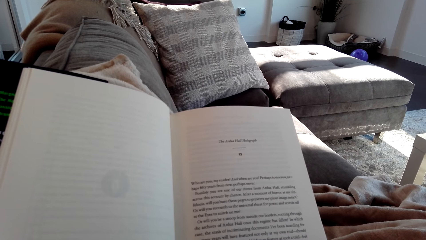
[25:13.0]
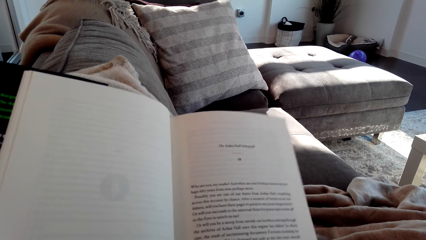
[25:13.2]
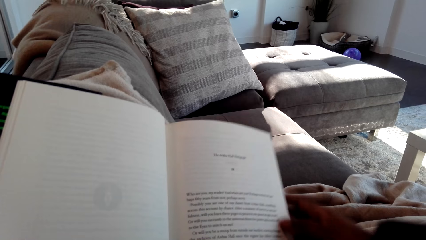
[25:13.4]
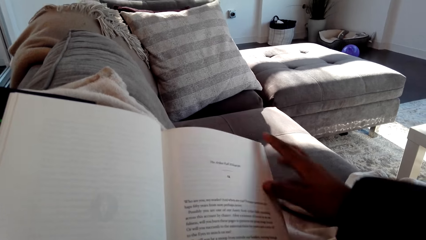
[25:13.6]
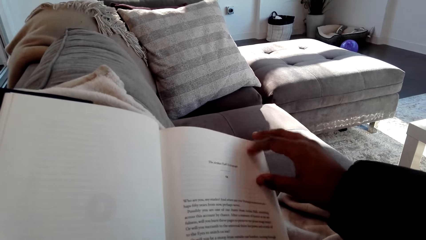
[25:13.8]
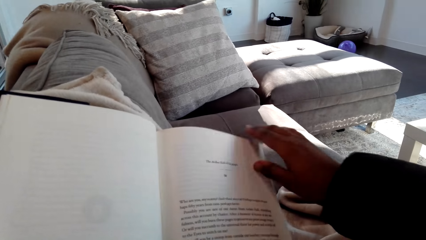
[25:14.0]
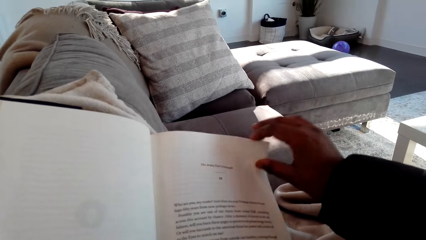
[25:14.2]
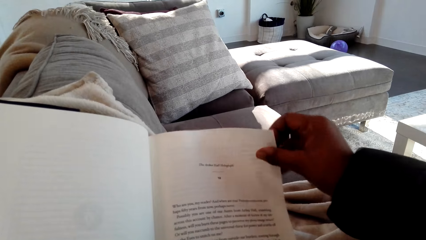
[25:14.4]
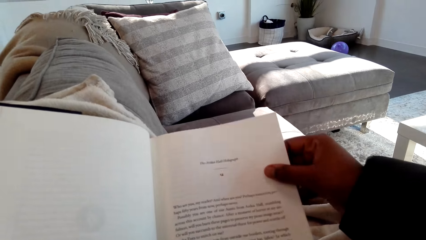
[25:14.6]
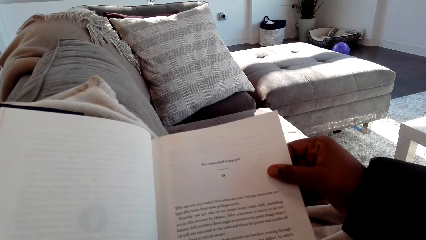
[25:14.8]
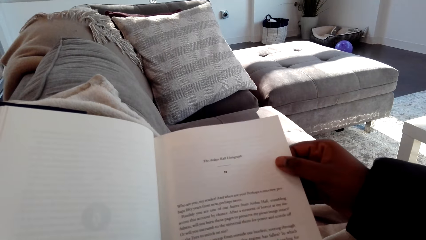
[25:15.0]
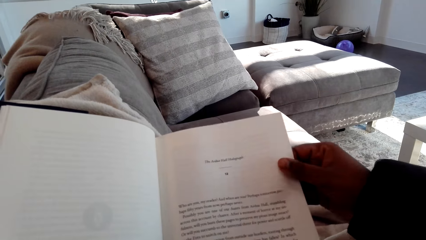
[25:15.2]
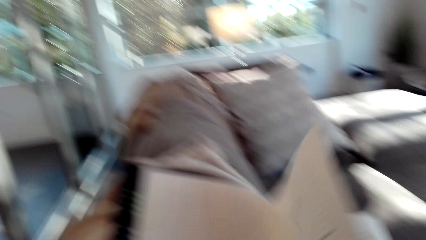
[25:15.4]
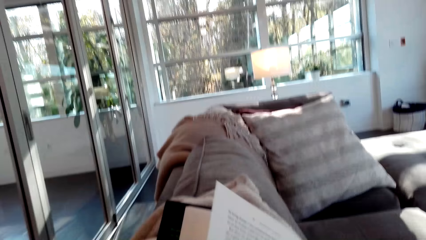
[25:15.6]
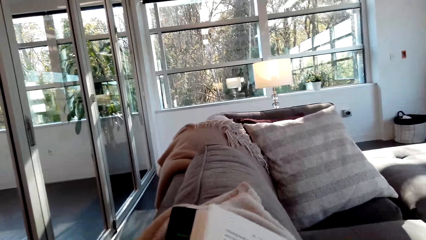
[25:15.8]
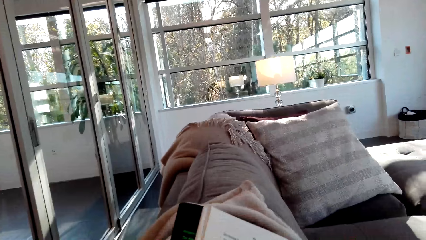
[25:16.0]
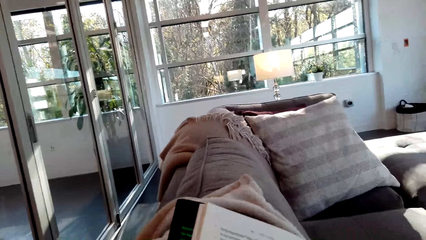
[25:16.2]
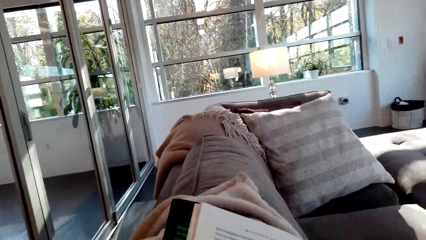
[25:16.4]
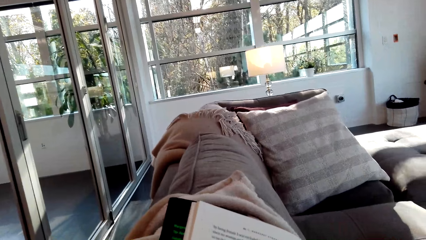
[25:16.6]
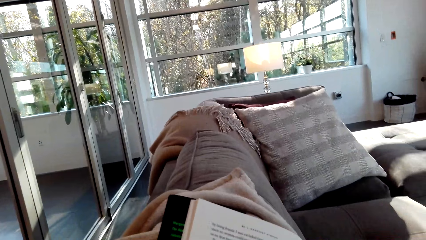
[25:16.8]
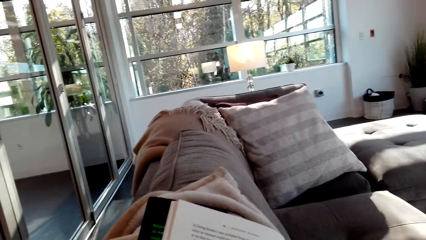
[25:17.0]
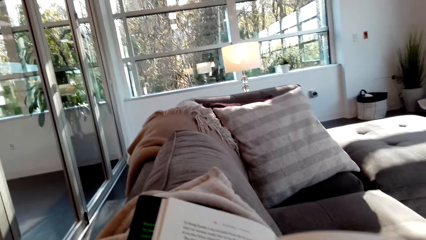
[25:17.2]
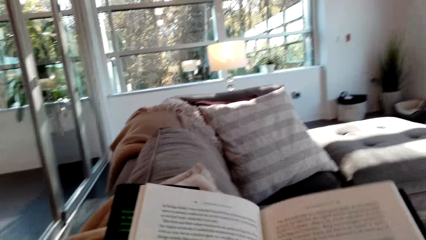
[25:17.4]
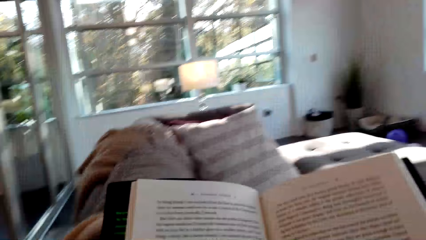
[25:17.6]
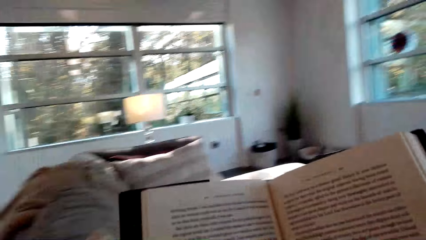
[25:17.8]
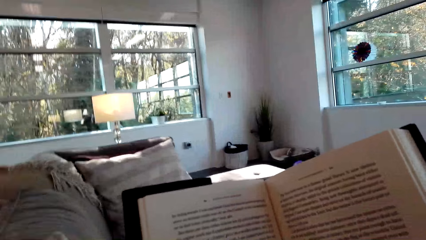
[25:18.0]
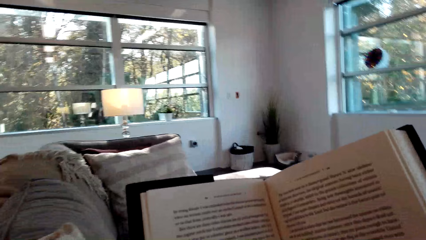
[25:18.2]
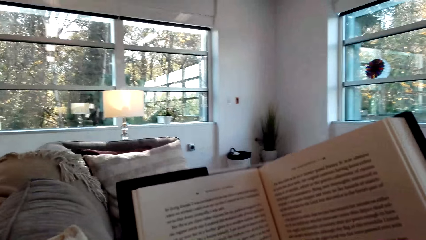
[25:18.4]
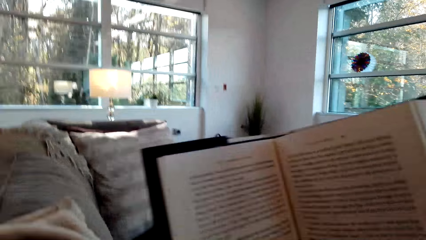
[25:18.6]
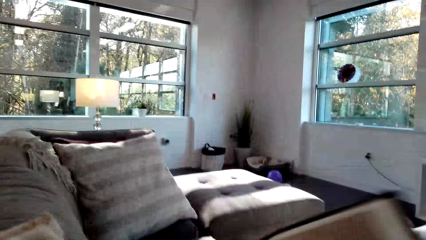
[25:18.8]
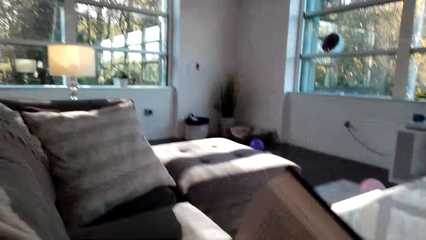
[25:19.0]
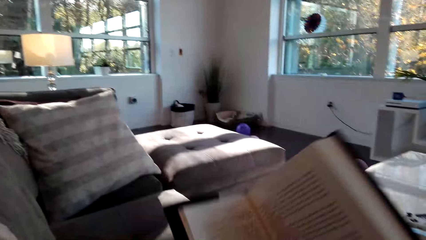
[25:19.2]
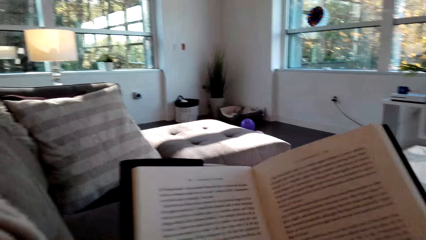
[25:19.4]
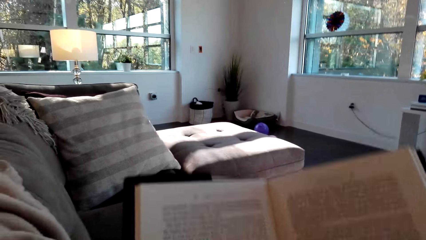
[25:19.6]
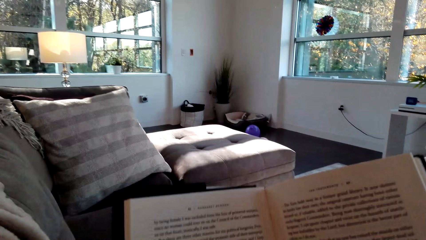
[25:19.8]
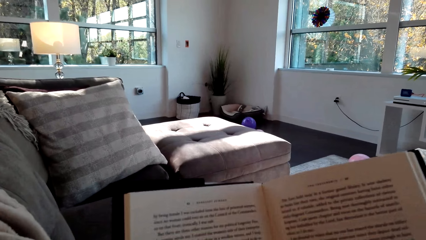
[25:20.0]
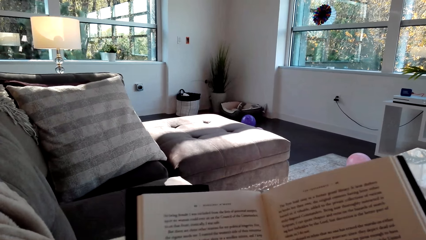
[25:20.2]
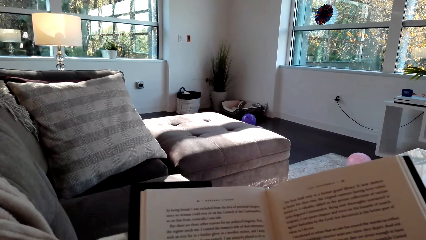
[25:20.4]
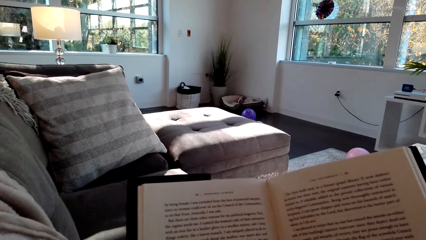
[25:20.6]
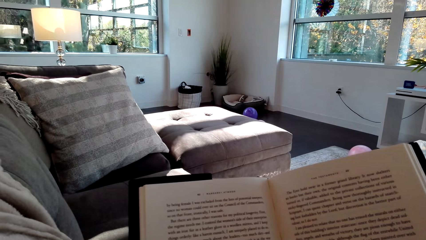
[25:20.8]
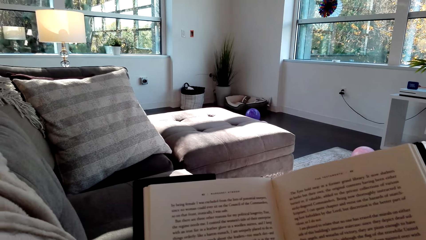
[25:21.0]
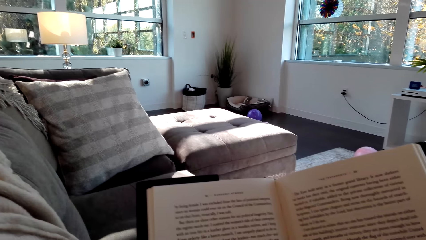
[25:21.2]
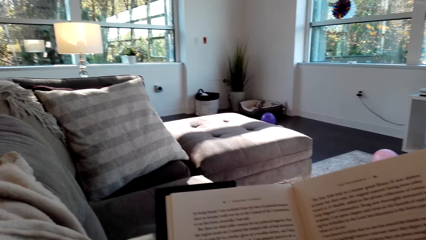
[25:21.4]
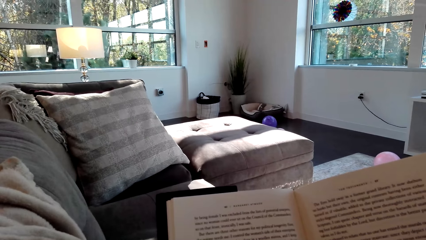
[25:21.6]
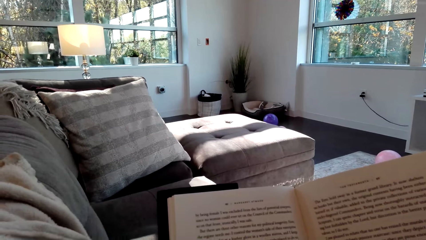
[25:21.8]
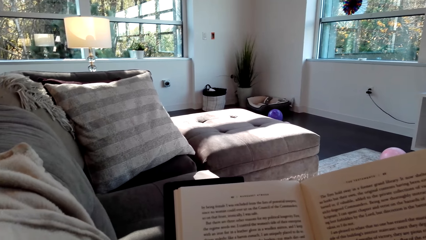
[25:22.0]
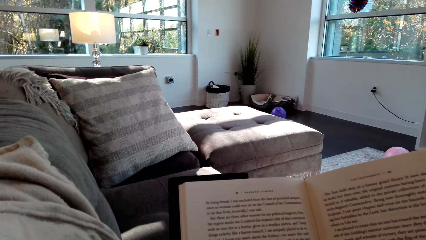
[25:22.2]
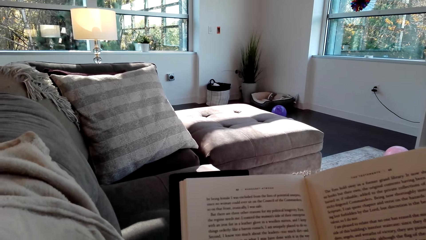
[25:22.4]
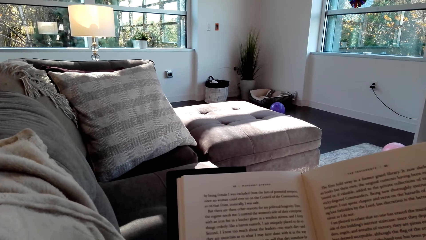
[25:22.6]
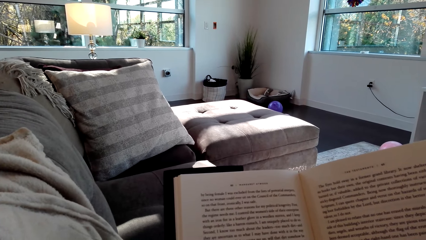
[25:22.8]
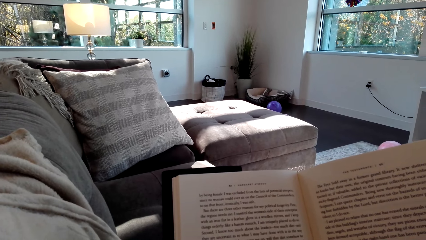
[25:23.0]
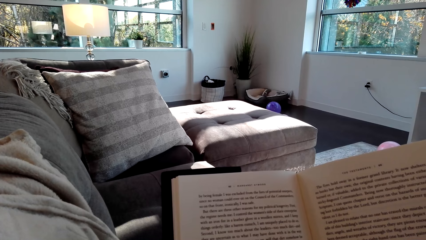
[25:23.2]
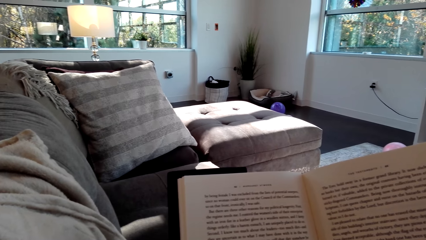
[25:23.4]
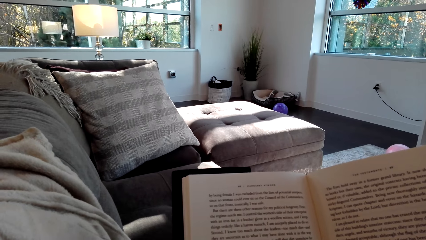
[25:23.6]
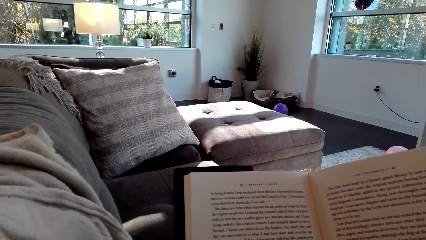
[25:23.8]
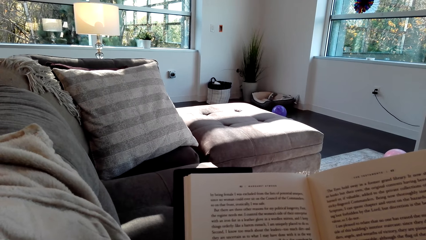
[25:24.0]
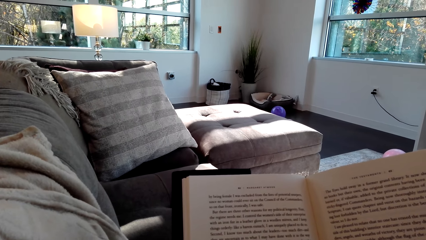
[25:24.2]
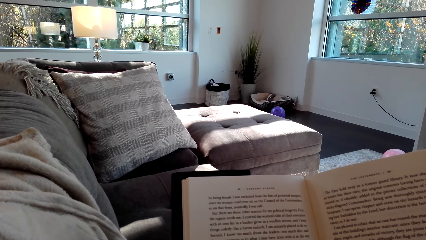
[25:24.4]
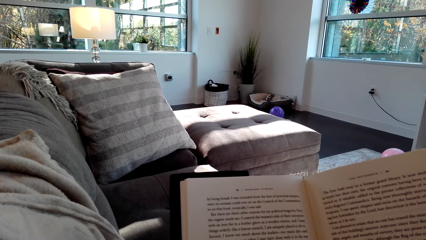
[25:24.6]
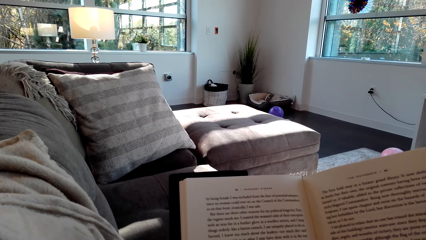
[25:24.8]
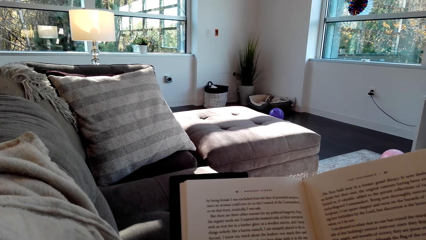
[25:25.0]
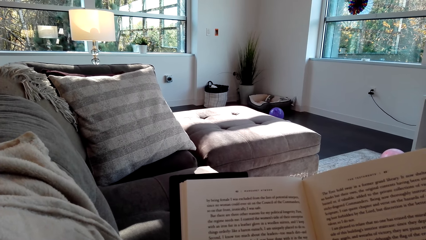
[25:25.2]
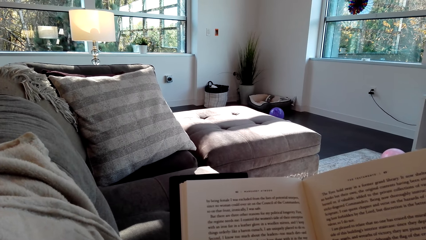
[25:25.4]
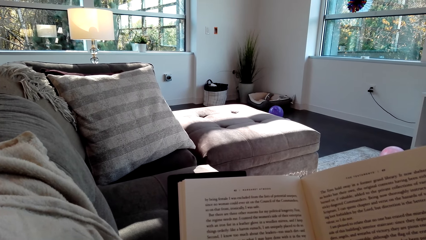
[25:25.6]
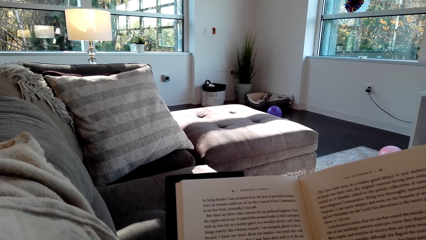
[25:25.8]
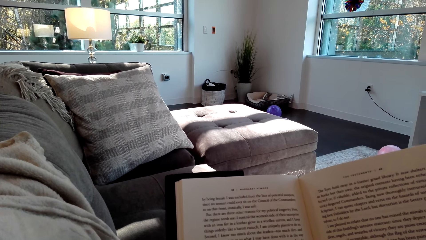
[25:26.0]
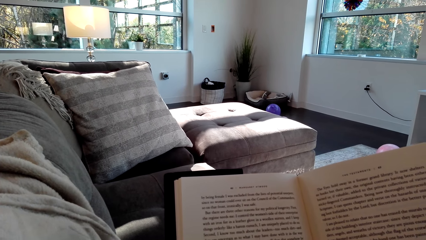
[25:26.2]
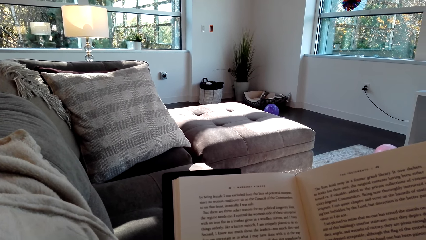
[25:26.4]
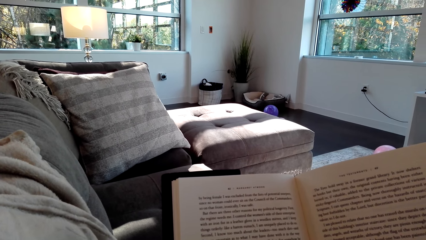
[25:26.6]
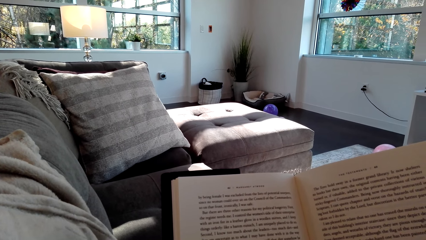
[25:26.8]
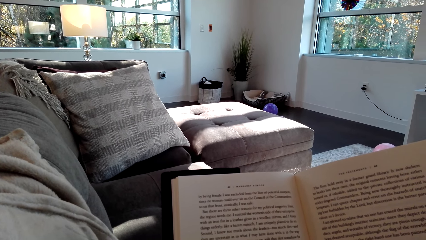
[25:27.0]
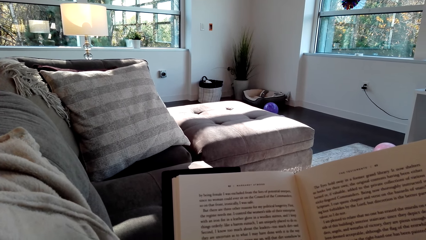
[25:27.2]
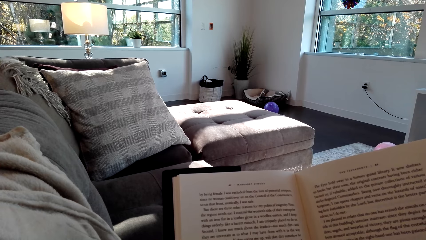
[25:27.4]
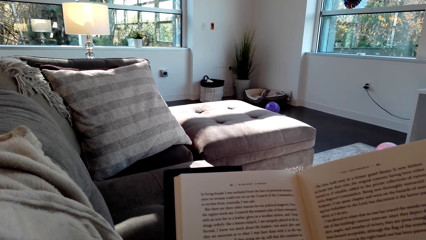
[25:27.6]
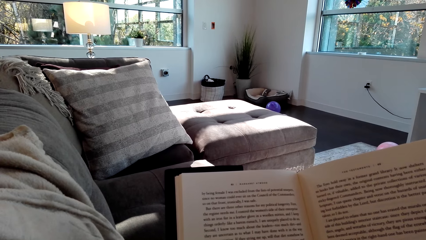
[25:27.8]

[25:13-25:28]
The camera wearer opens a book. They turn a page. They hold the book. They read the book.
